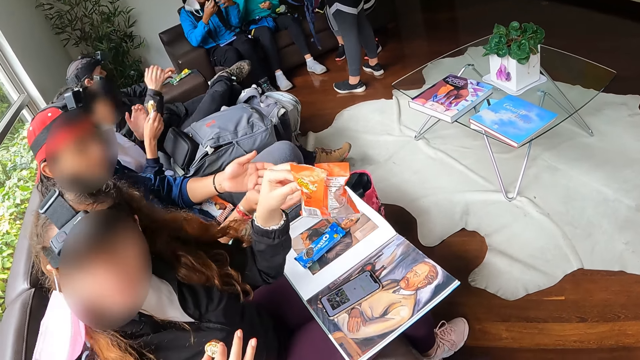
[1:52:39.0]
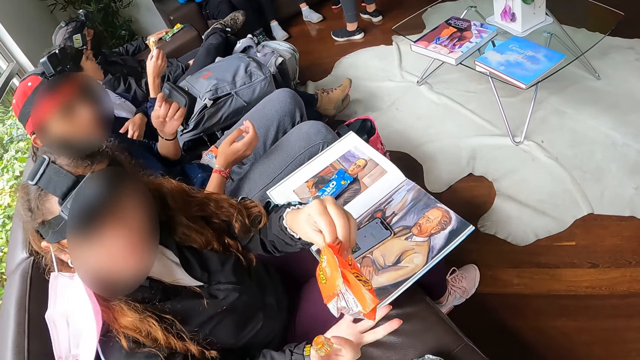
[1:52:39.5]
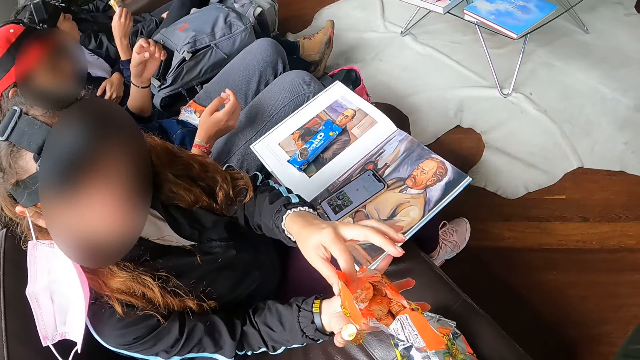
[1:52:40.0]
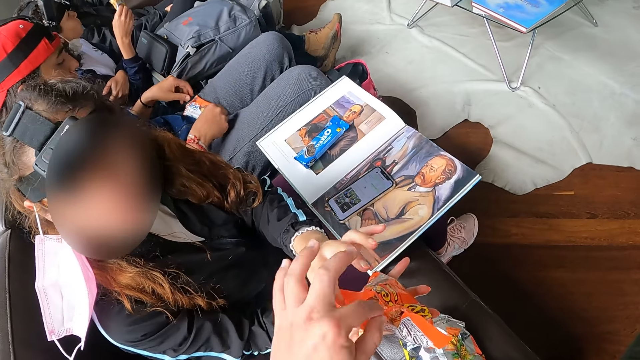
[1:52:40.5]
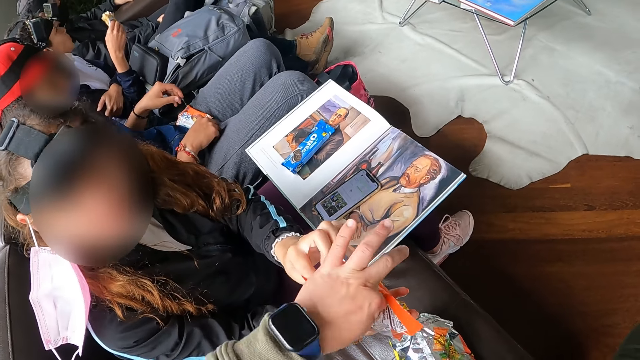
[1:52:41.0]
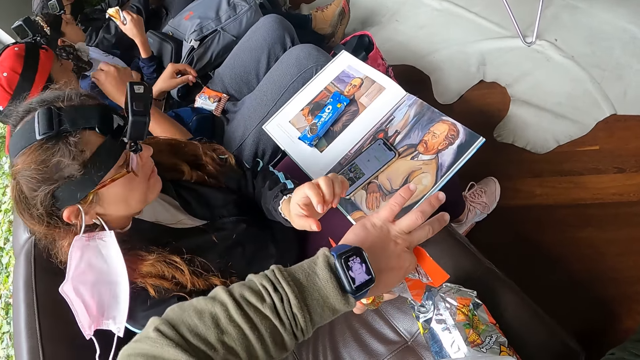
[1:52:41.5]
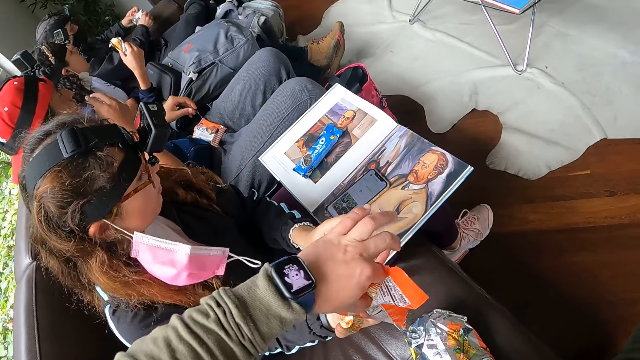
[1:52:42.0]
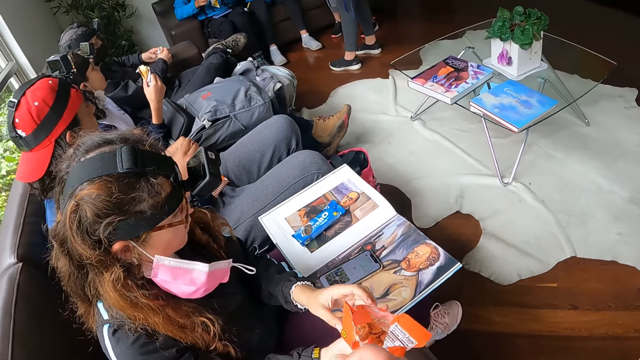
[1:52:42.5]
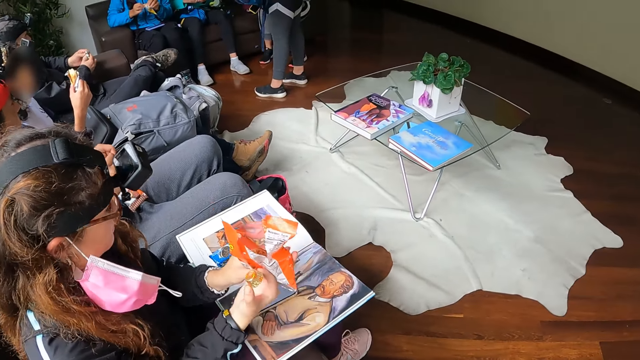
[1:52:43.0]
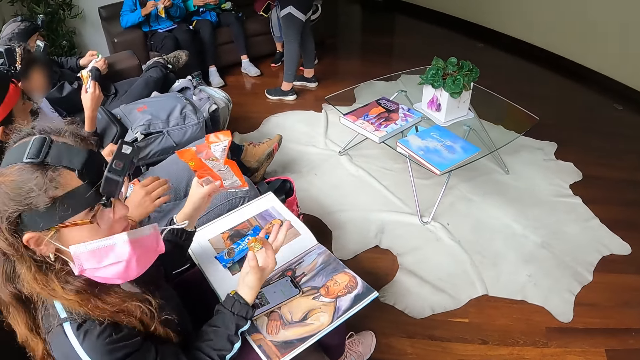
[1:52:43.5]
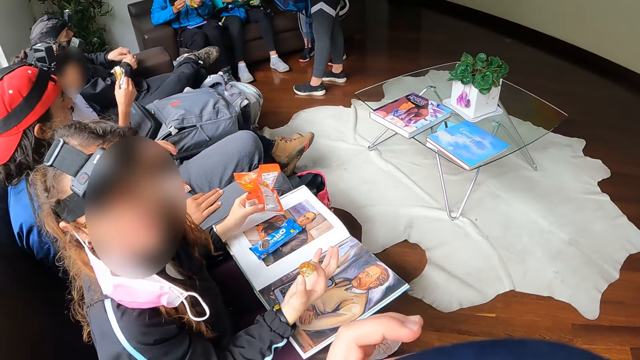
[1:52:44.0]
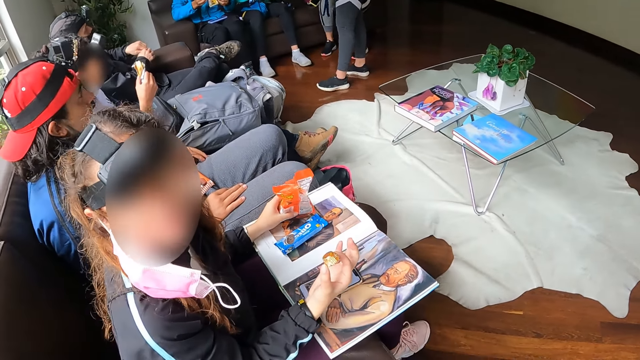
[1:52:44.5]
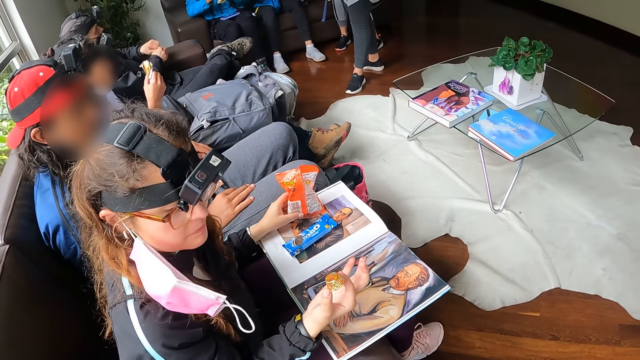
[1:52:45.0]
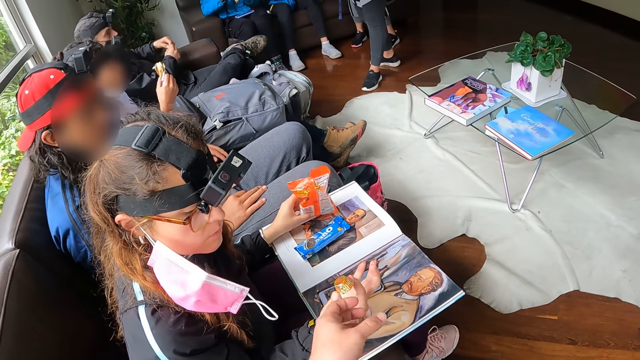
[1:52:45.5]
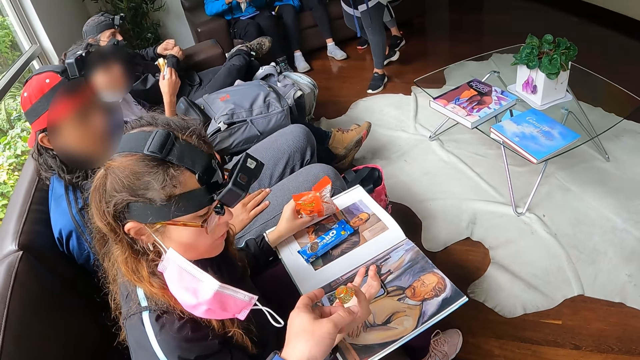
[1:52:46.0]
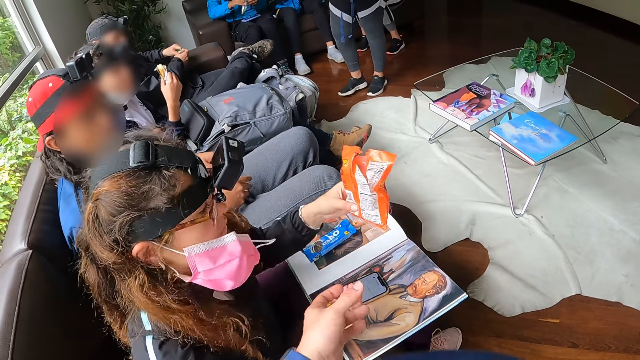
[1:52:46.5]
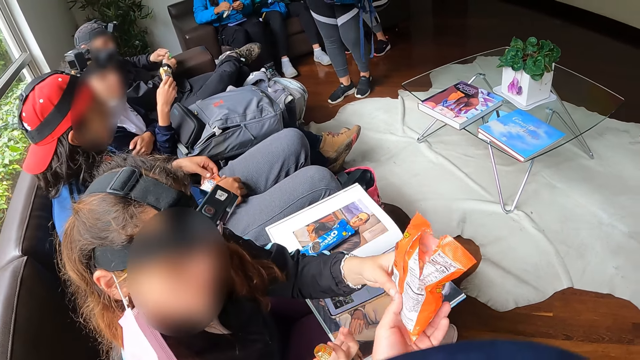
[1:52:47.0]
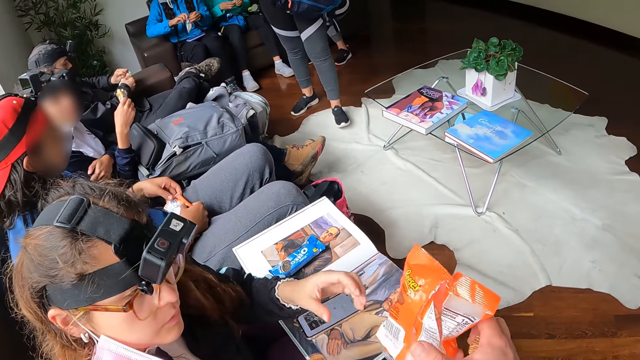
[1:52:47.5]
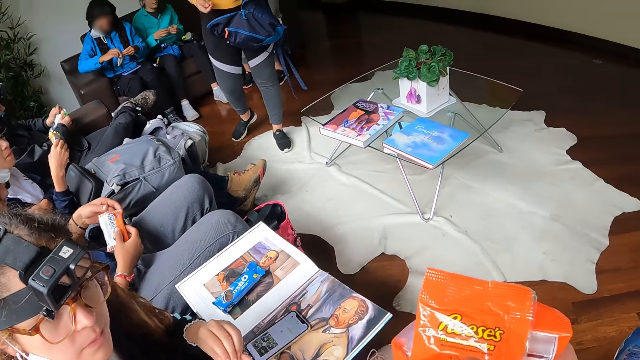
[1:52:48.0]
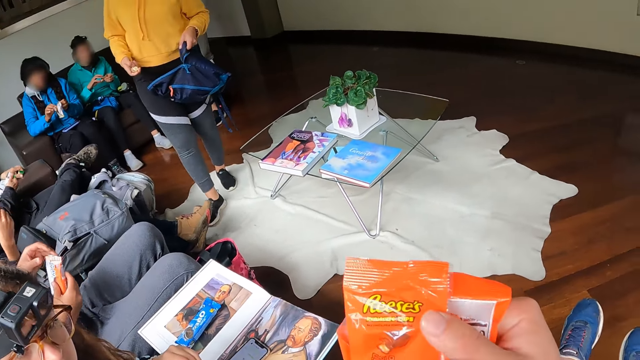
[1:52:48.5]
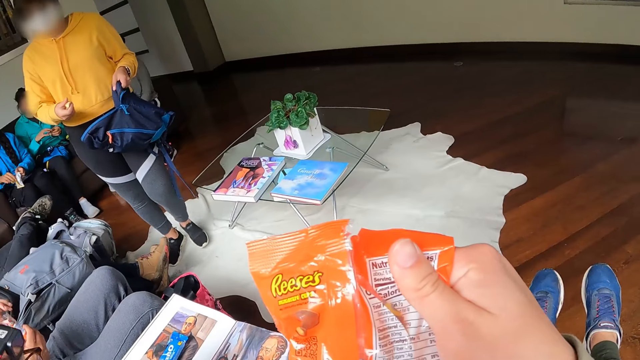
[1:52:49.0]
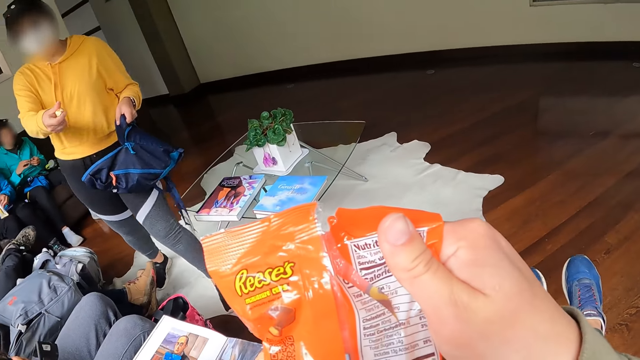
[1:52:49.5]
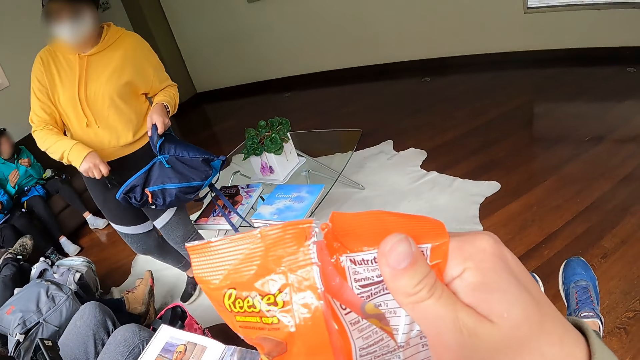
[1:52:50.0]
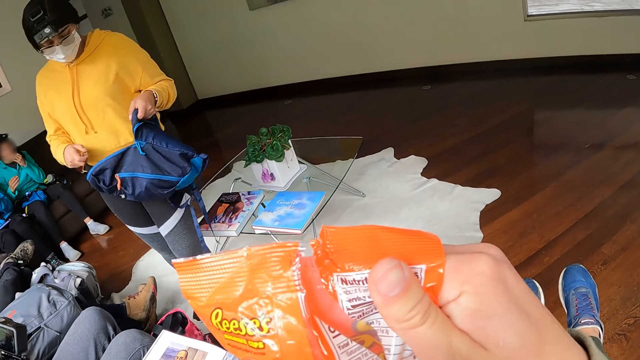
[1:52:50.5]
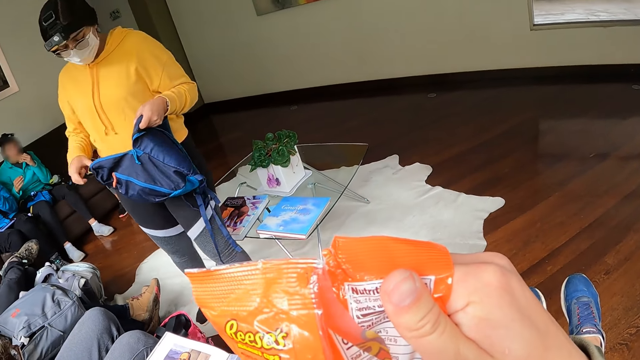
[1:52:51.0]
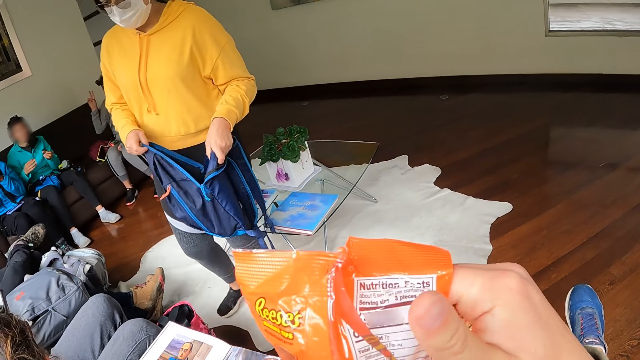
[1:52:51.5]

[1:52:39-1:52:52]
A woman takes the biscuit pack from a man with her left hand. Another woman gives the camera wearer something. The camera wearer takes out a biscuit from the biscuit pack in both hands of the first woman with her left hand. The first woman drops the biscuit pack on the book with her left hand. Another woman places the pack of biscuits on her right hand on the left hand of the camera wearer. Another man picks a pack of biscuits from his lap with both hands. The camera wearer examines the pack of biscuits with both hands. She picks the packet. Another woman opens a pack of biscuits with both hands. A person walks around. Another woman eats a biscuit in her left hand. The first woman holds a bag with her left hand, and holds the bag with both hands.

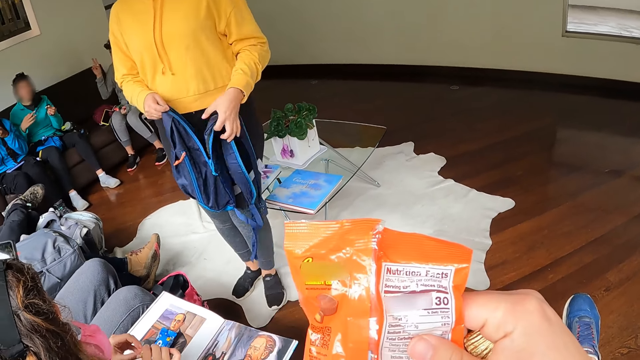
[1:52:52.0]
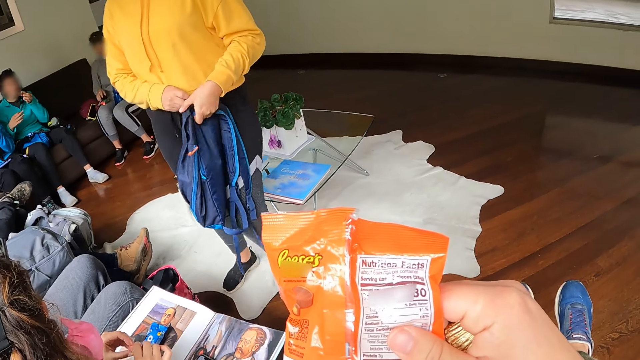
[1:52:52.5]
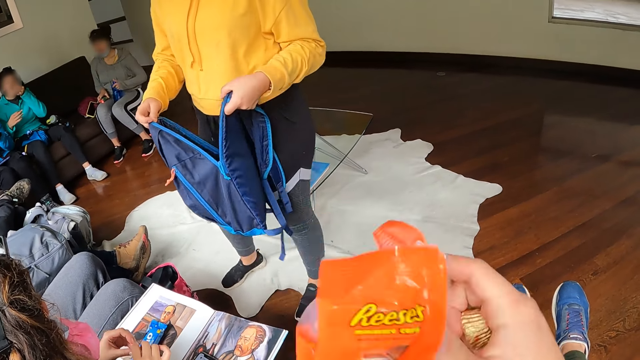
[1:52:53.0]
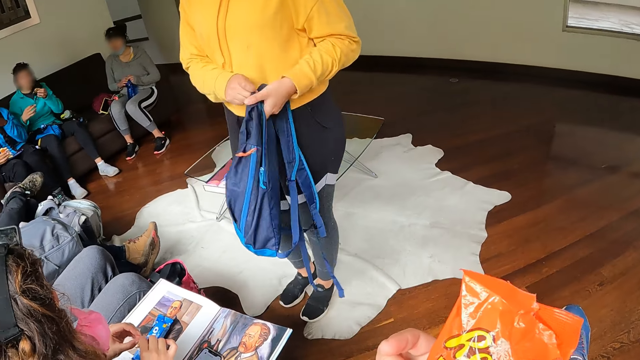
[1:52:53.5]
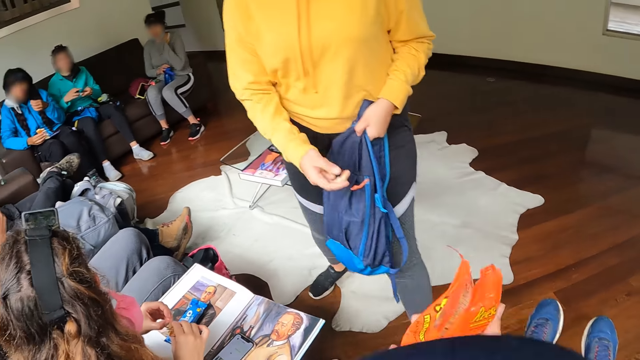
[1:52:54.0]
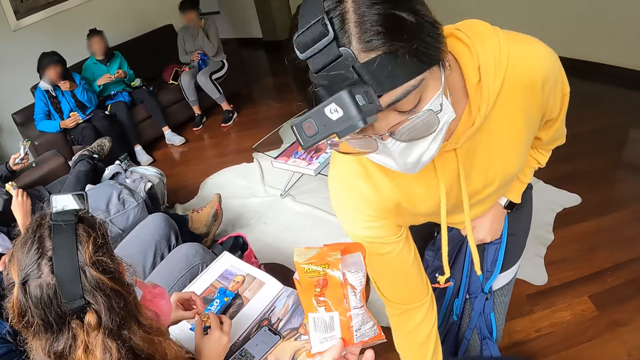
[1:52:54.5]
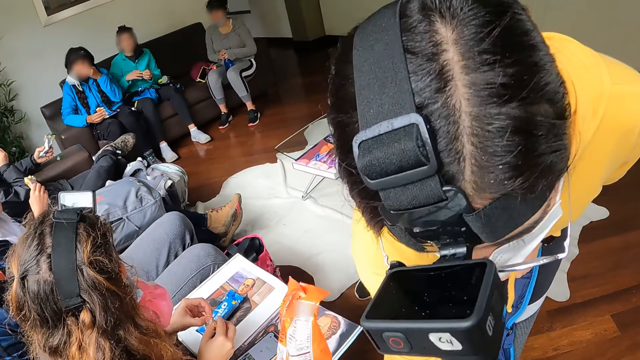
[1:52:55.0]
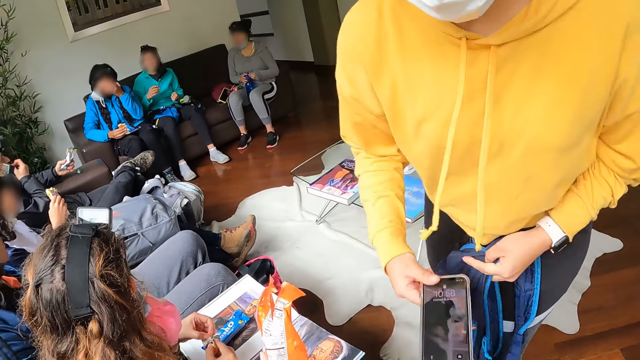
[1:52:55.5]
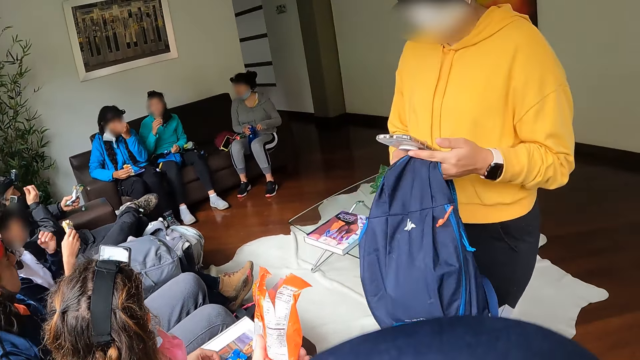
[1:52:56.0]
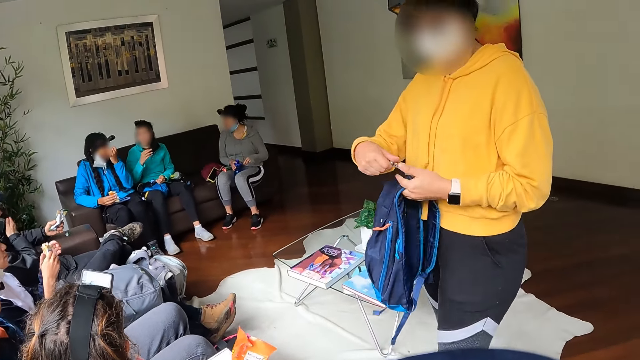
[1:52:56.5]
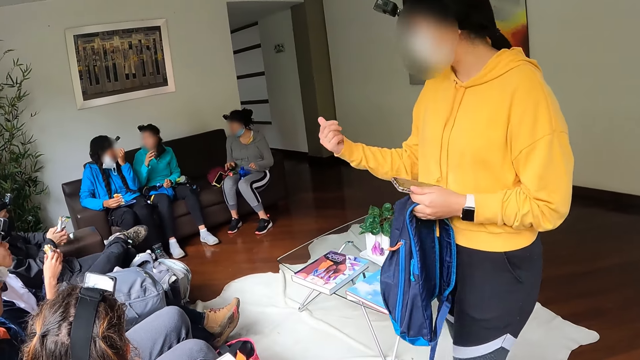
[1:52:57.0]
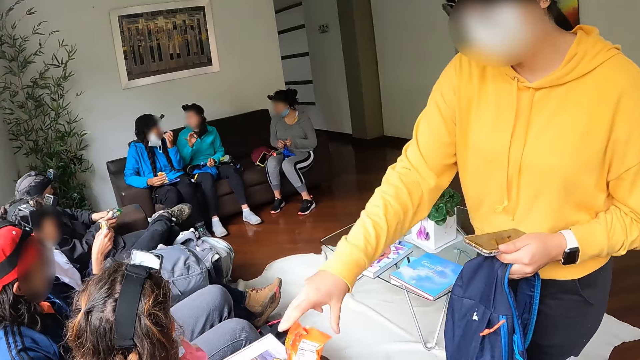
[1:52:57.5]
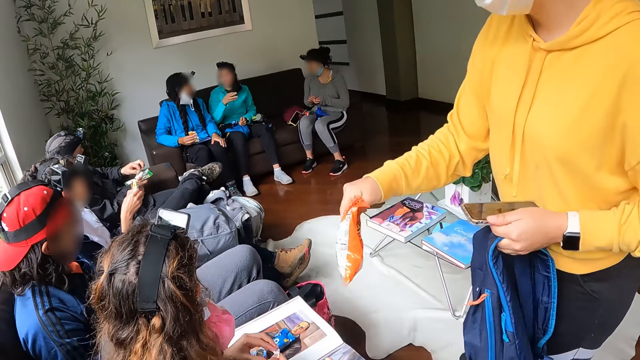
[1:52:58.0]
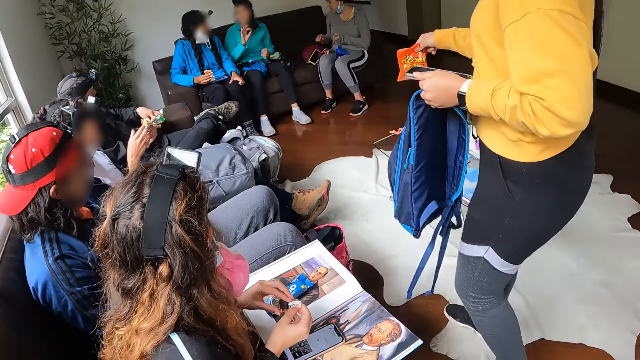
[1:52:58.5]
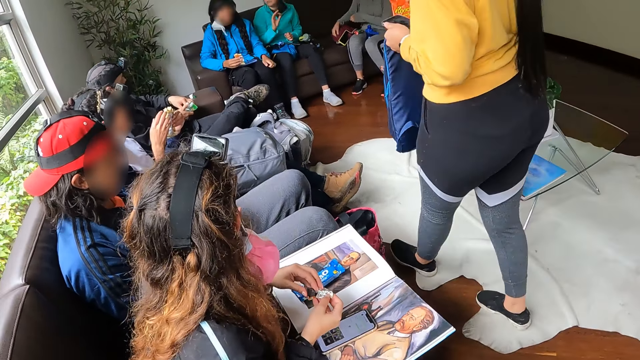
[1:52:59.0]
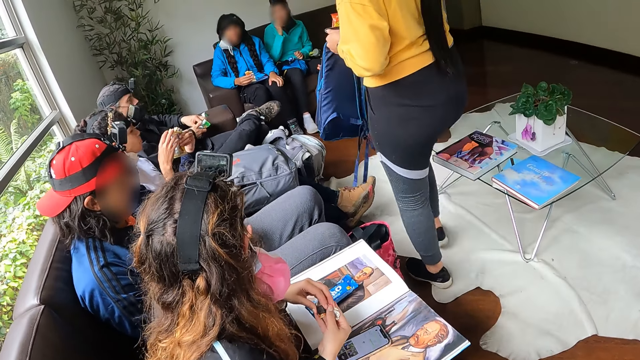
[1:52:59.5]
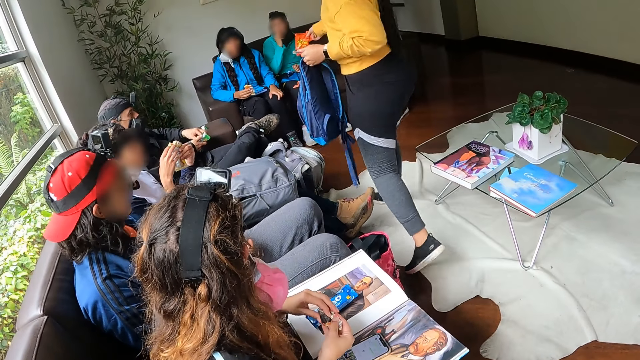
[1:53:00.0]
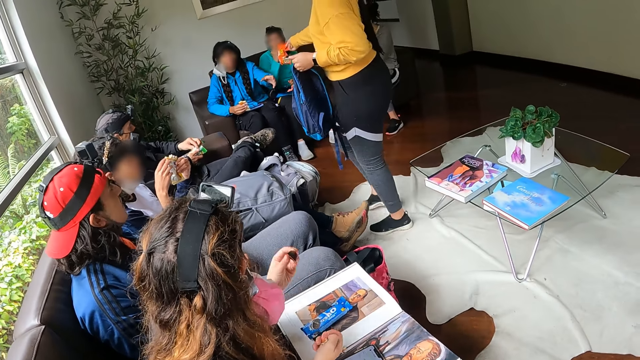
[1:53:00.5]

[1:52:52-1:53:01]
A woman interacts with another woman and a third woman. The second woman eats from a pack of chips in her right hand with her left hand. The first woman holds a water bottle with both hands. A fourth woman picks a phone from the sofa with her right hand. She passes the phone from her right hand to her left hand. She takes the pack of biscuits from the camera wearer with her right hand. The first woman picks a bag from the sofa with her right hand. The fourth woman walks around.
